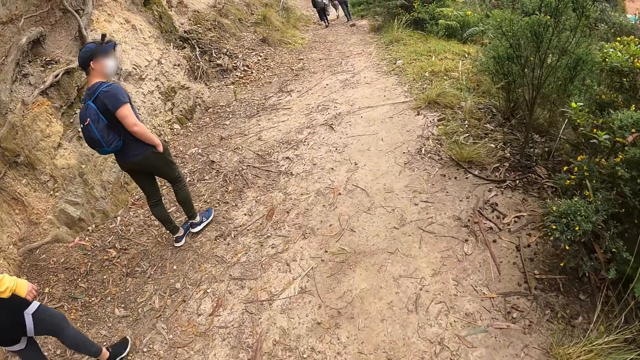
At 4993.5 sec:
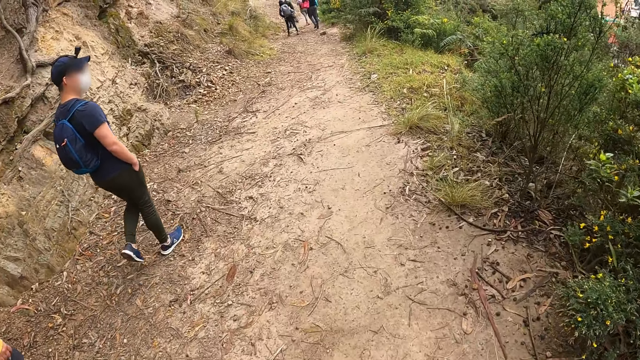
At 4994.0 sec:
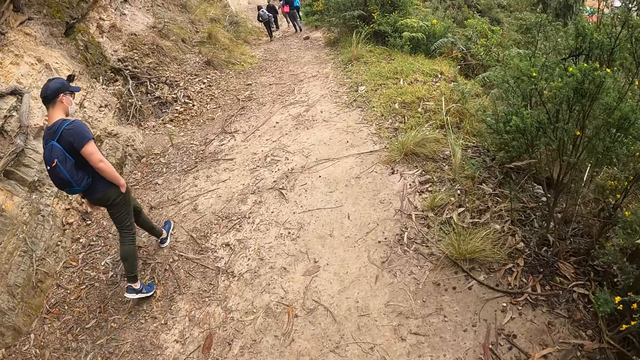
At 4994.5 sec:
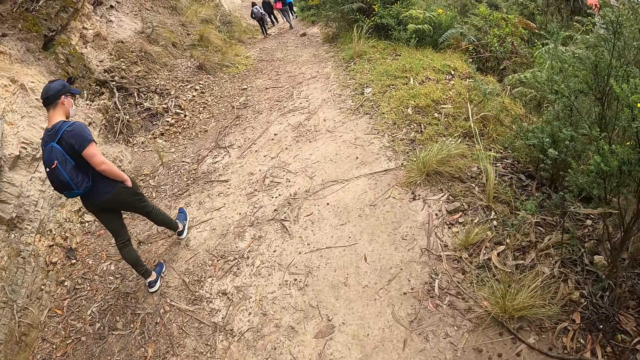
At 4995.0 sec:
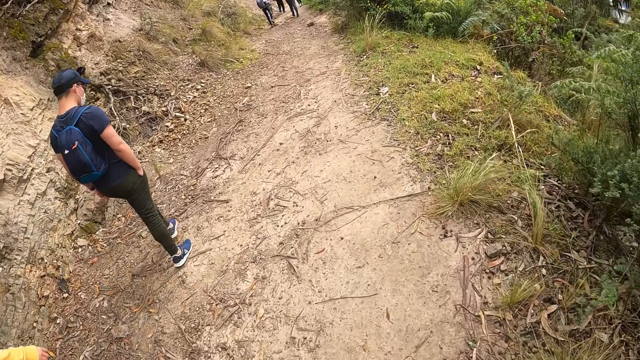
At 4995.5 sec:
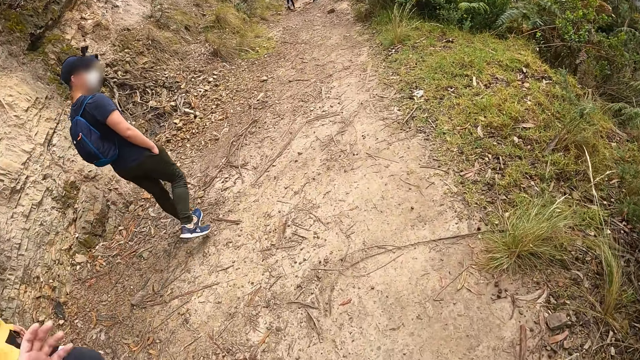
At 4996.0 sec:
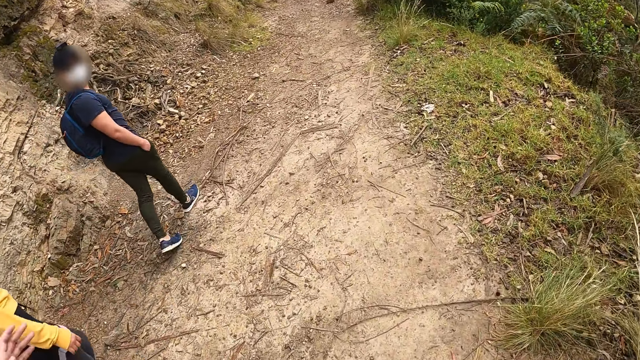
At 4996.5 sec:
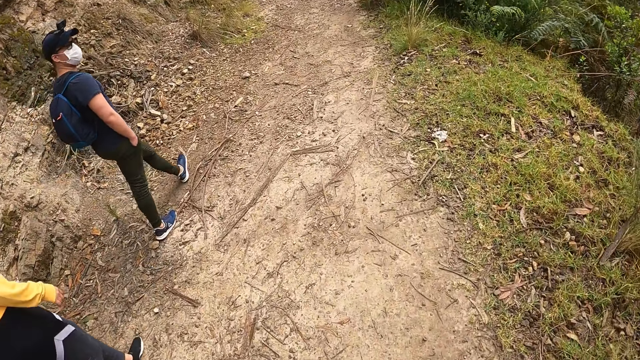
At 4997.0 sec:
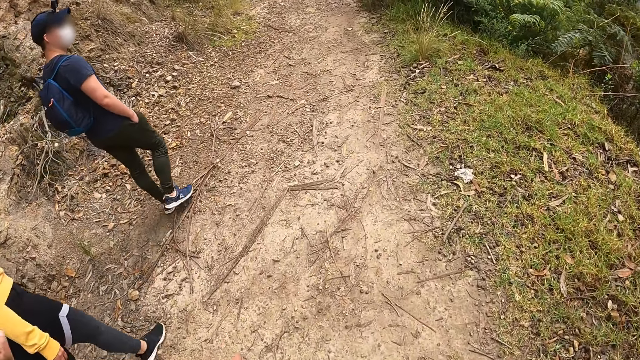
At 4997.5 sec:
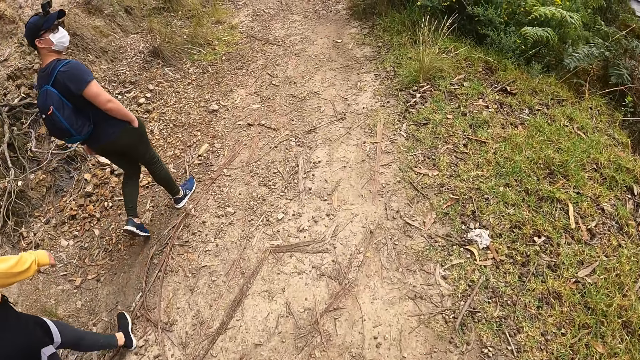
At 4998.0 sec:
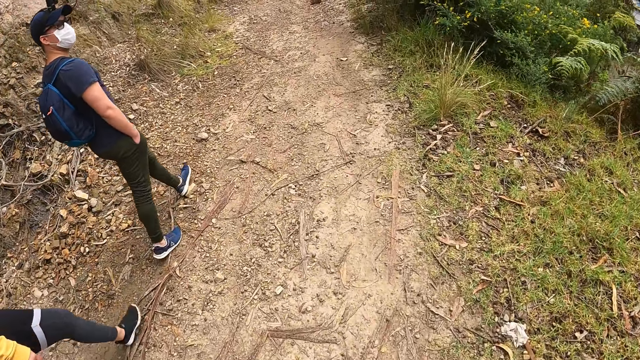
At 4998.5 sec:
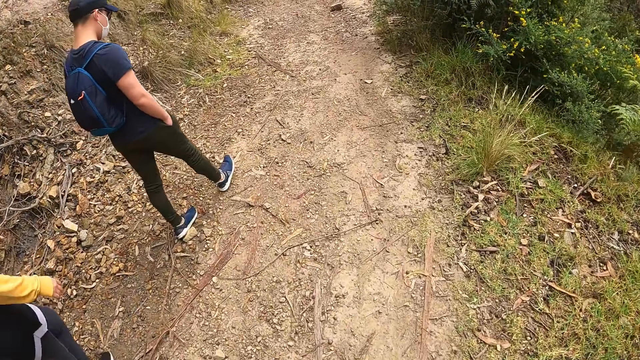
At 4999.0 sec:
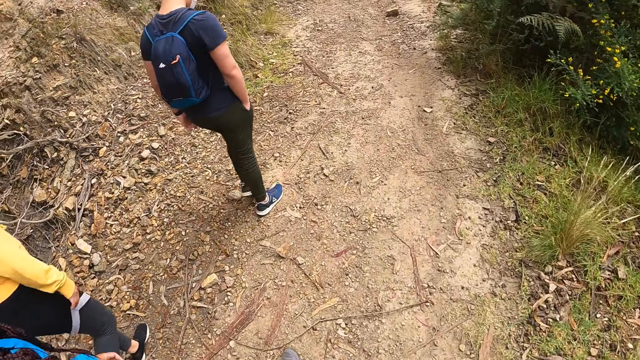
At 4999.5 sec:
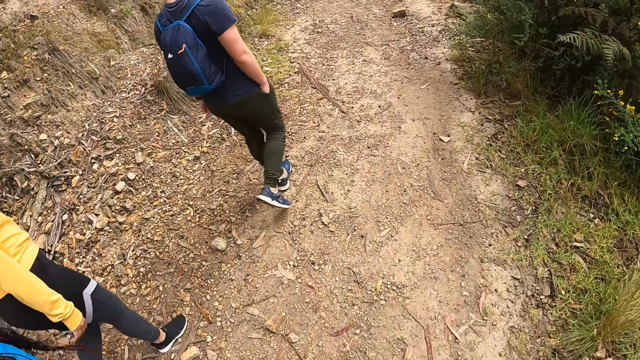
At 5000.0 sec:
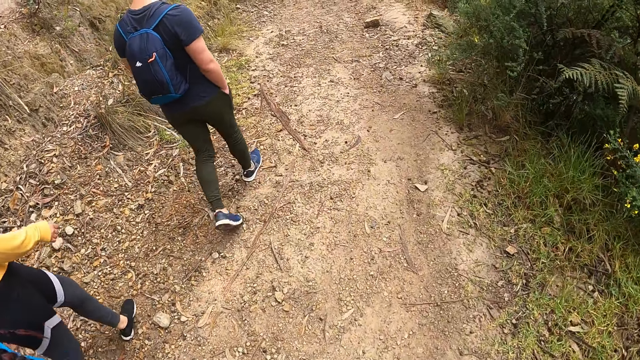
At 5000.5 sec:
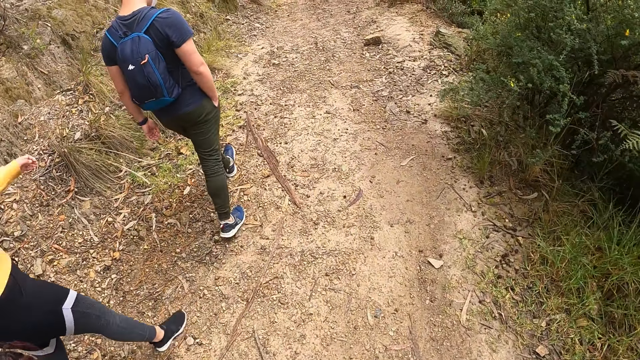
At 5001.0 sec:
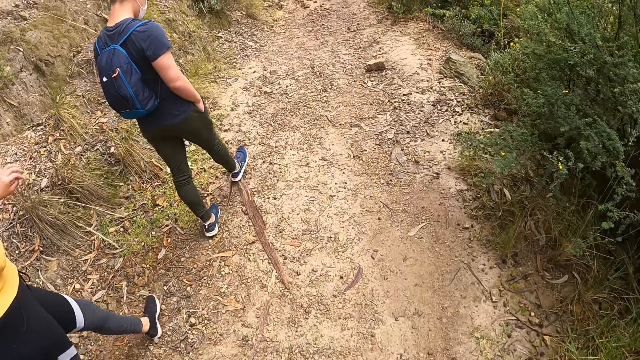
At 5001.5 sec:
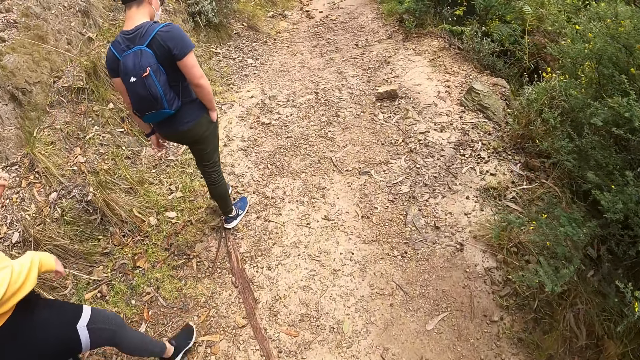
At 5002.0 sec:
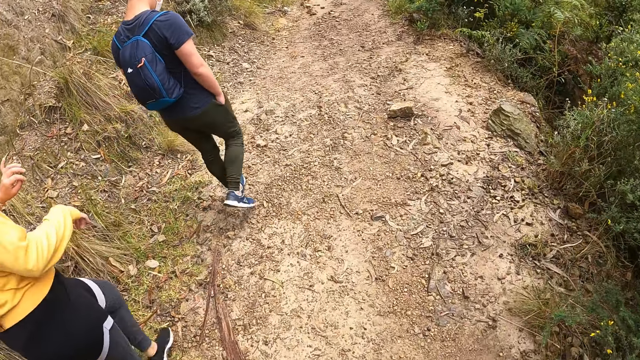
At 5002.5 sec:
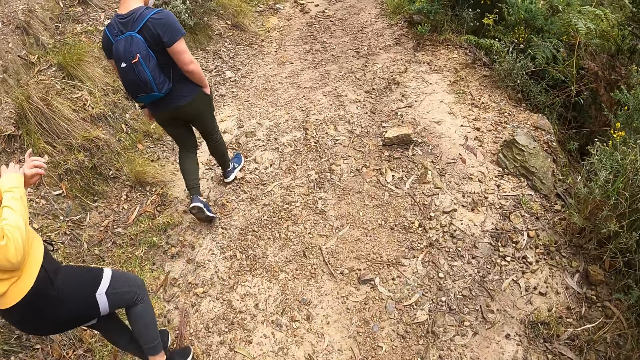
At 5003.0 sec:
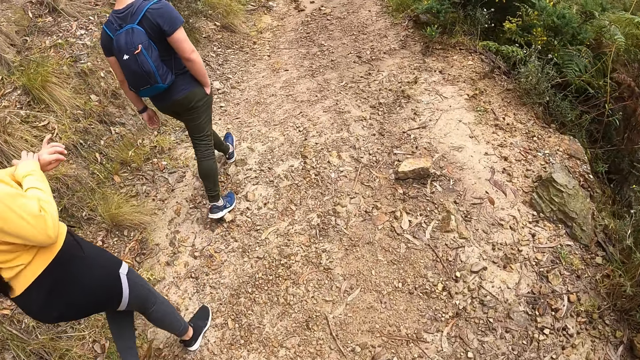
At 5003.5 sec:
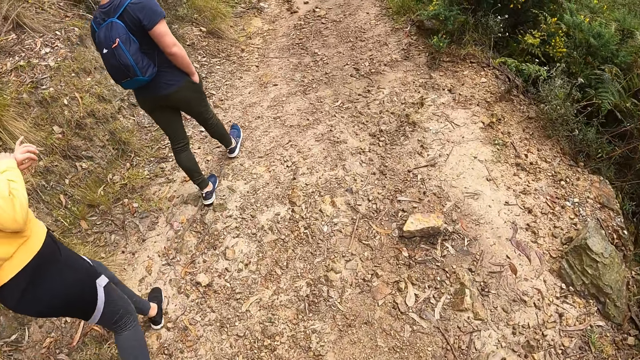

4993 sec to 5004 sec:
A woman raises the left hand. The camera wearer walks around. They raise the right hand. They walk around.

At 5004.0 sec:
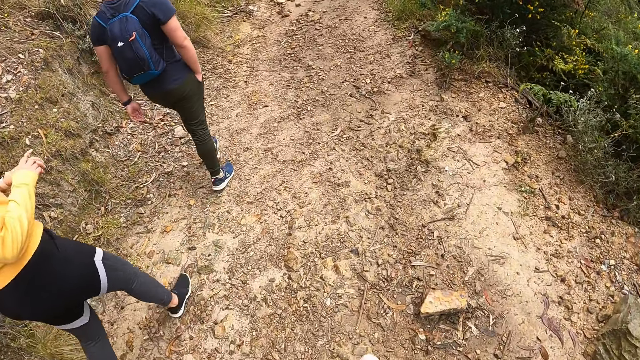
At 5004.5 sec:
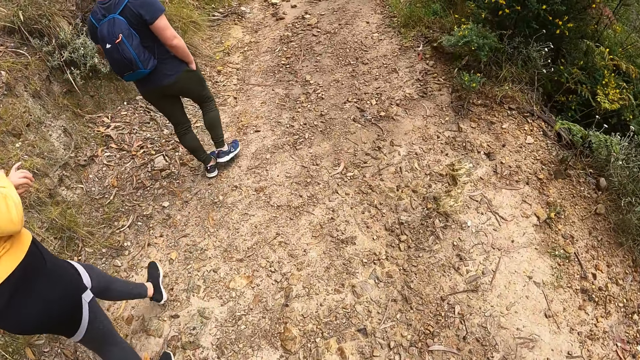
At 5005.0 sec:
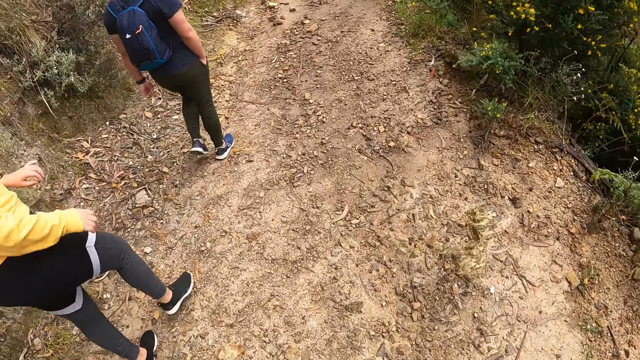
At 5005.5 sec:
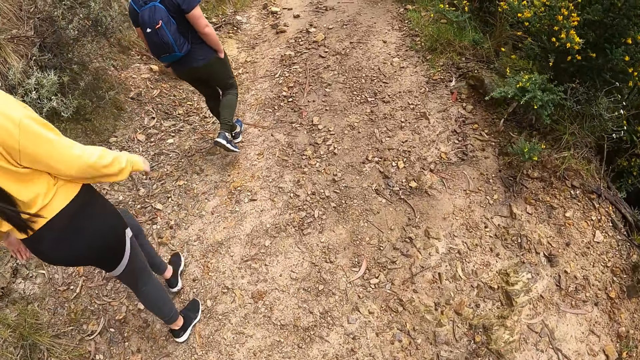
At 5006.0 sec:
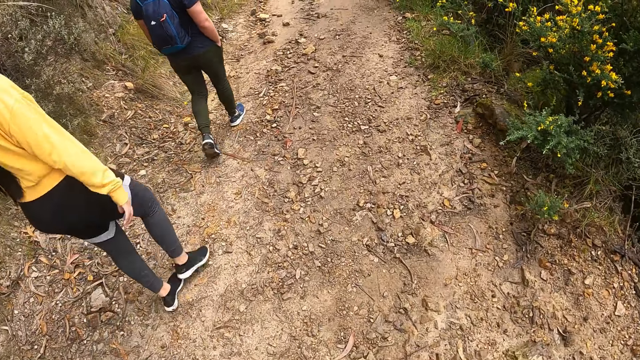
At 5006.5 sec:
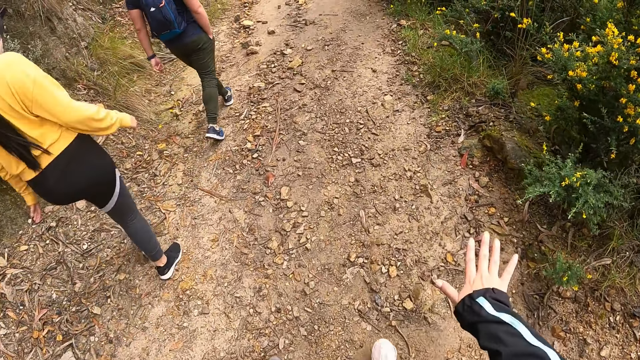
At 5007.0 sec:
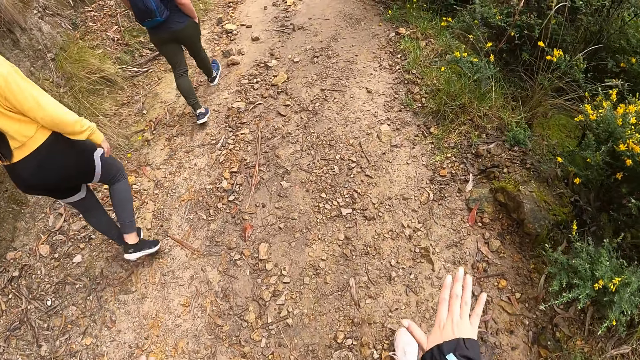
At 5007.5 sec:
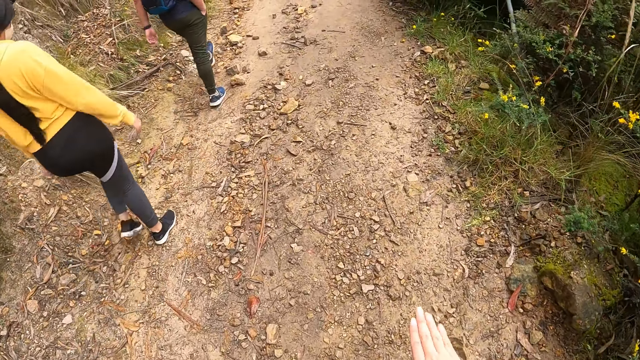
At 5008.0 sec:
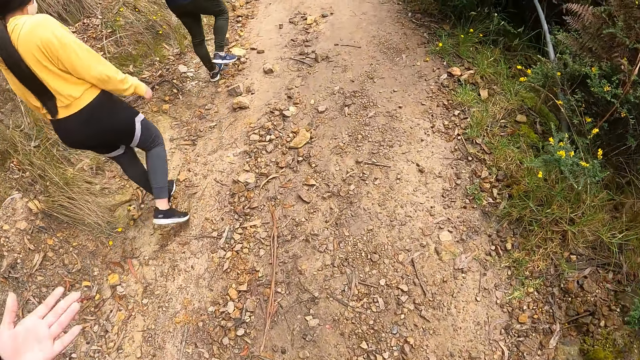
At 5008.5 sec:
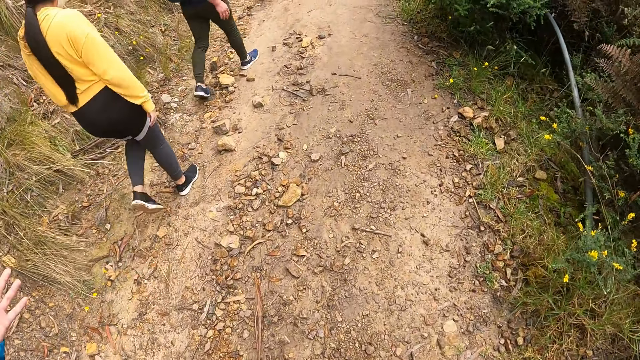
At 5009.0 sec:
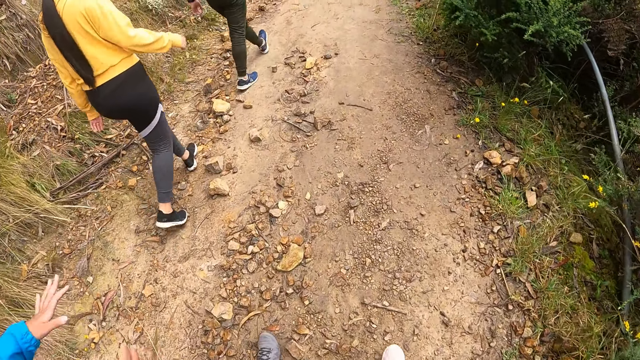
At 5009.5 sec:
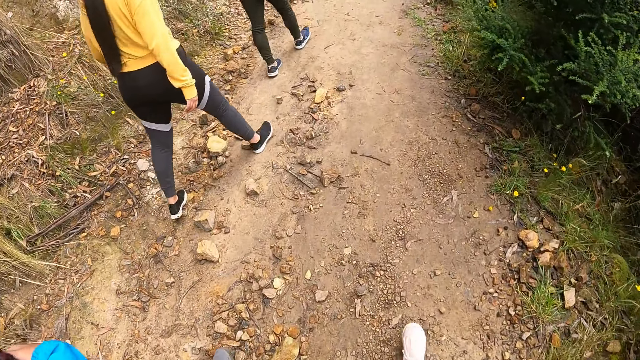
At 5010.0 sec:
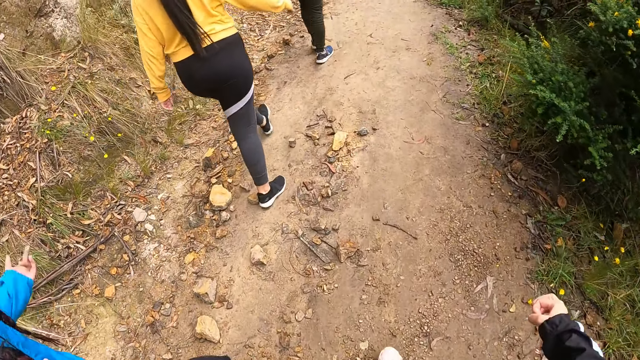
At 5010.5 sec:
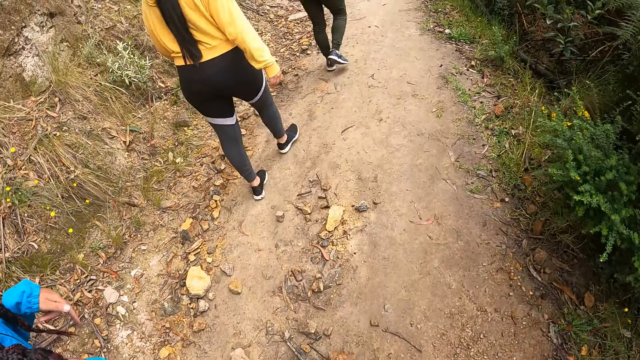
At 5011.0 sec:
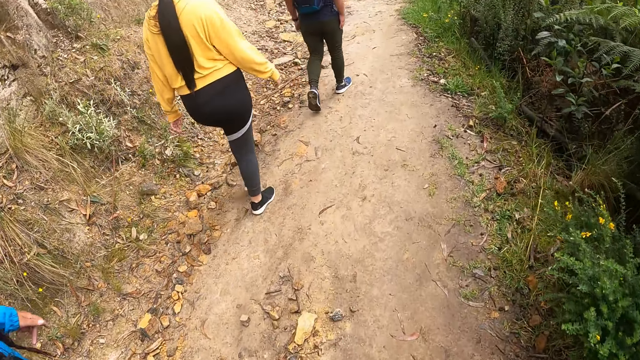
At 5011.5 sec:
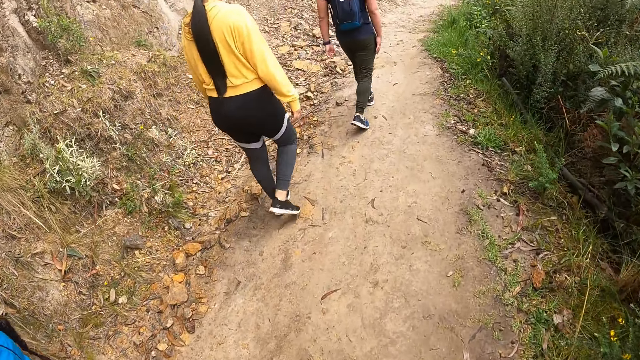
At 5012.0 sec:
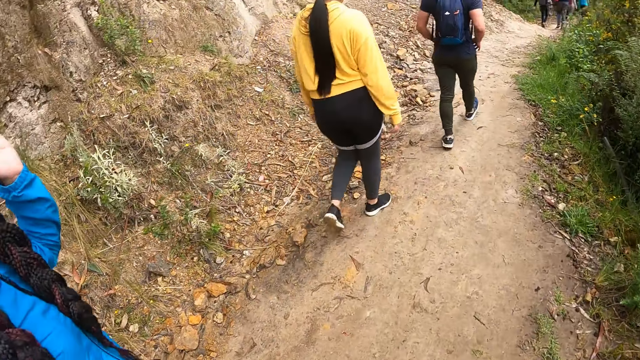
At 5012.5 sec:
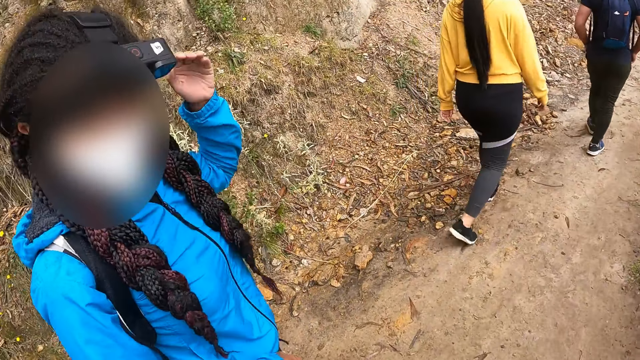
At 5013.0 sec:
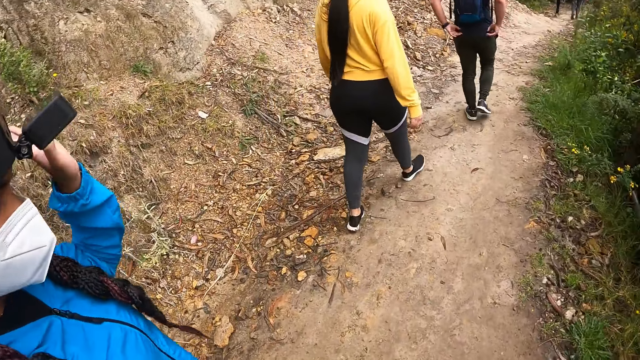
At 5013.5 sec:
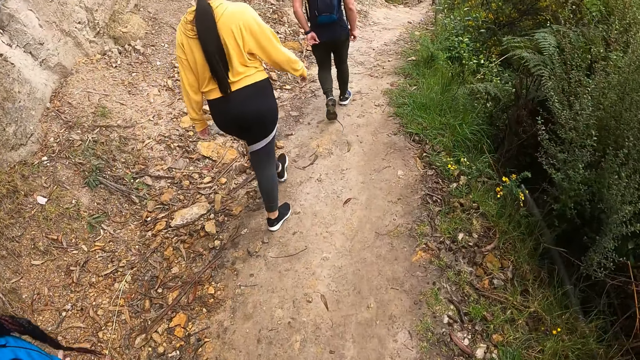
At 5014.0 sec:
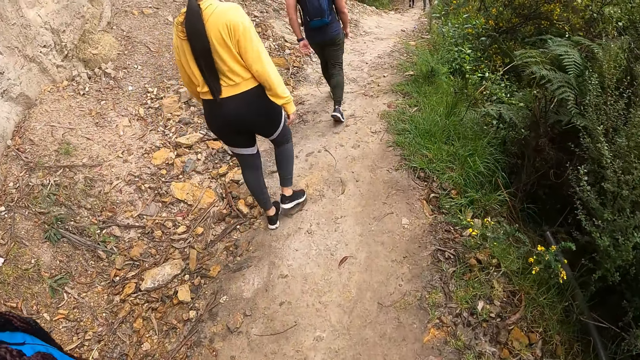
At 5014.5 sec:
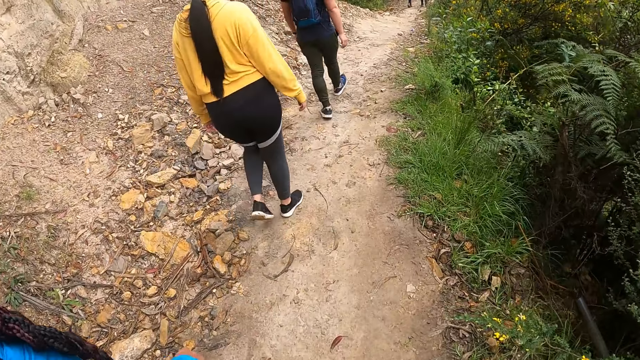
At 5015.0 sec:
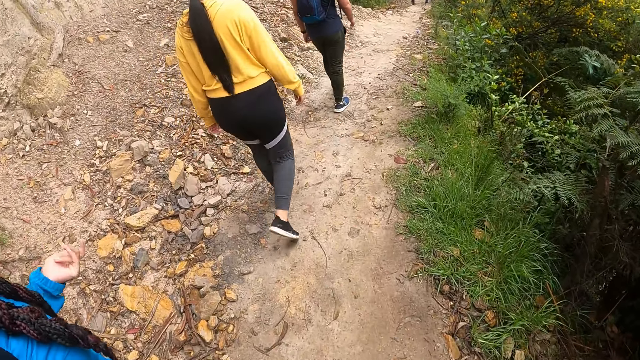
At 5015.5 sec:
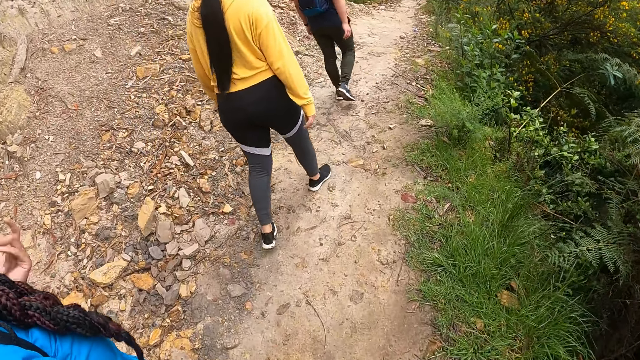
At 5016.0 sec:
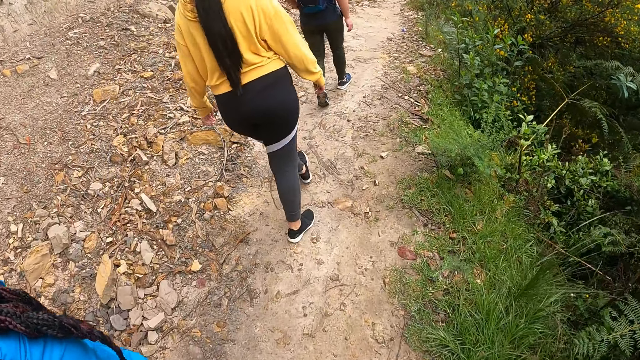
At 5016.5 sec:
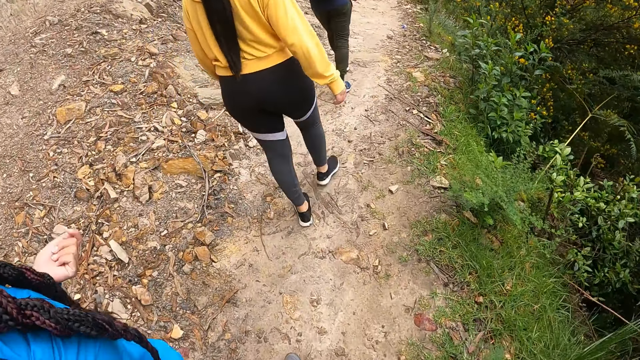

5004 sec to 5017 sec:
The camera wearer sways the right hand and raises the right hand. A woman raises the left hand. The woman raises the left hand again. The woman sways the left hand fingers. The camera wearer looks around and walks around. The woman sways the left hand.
